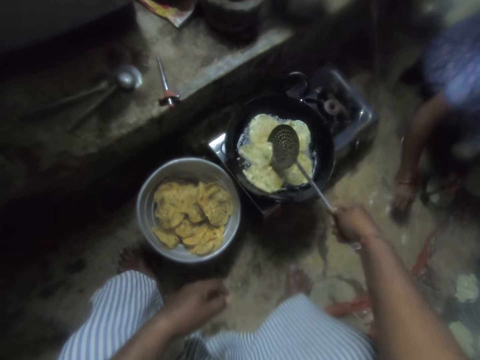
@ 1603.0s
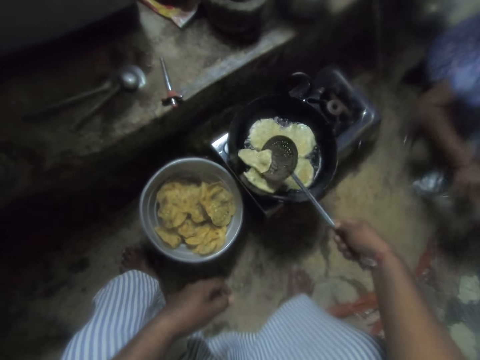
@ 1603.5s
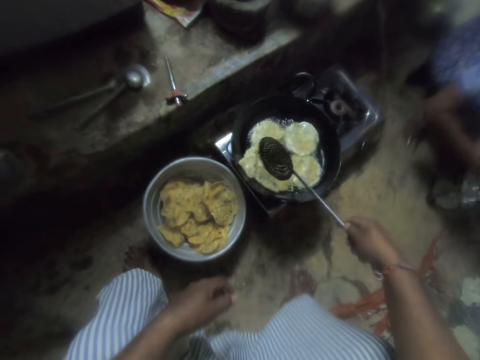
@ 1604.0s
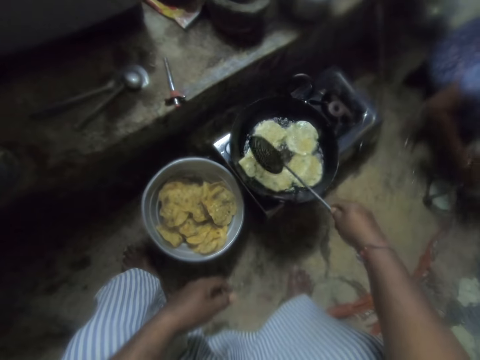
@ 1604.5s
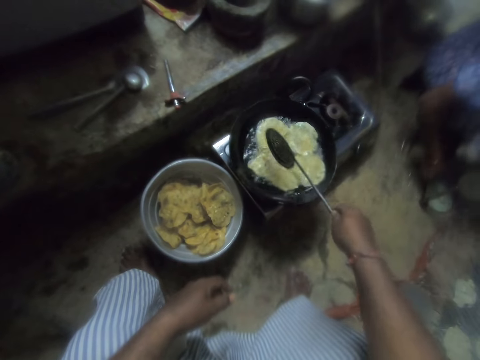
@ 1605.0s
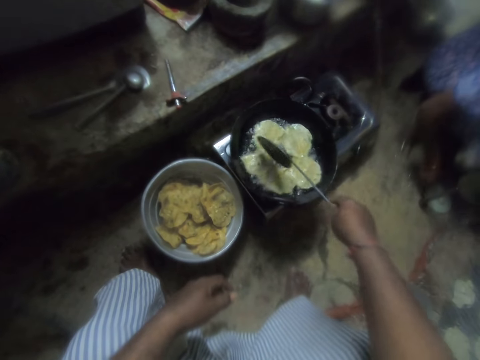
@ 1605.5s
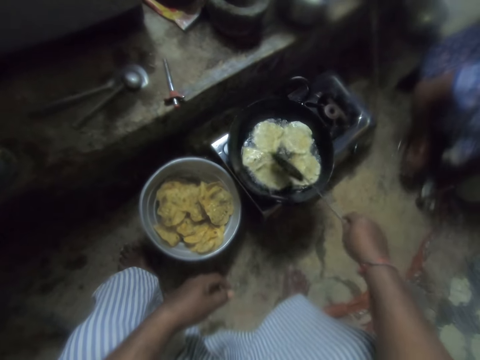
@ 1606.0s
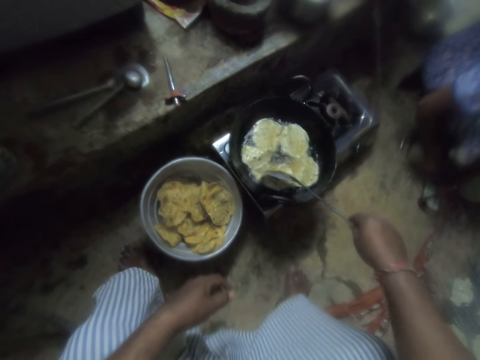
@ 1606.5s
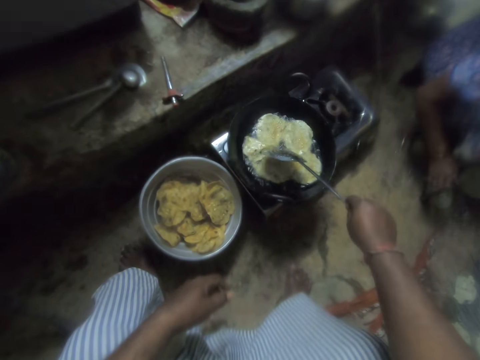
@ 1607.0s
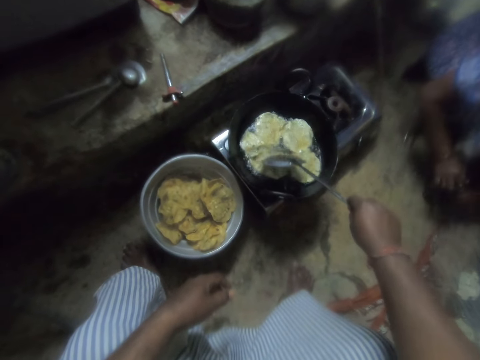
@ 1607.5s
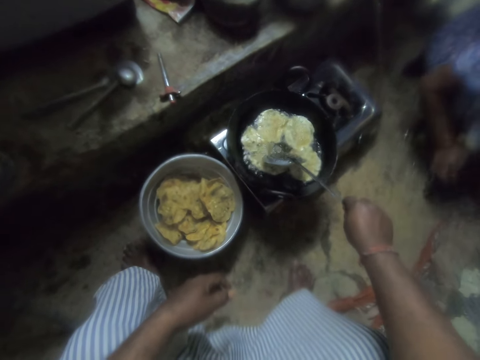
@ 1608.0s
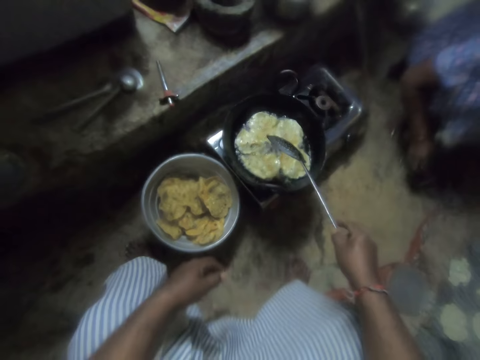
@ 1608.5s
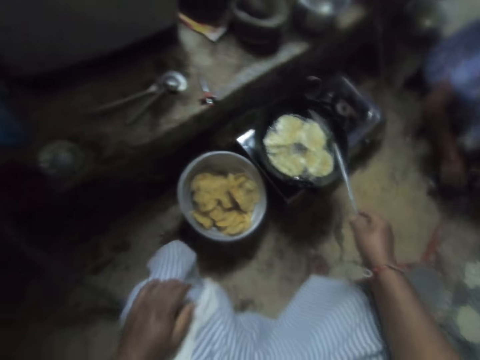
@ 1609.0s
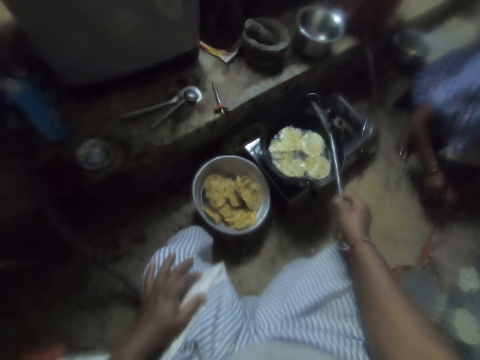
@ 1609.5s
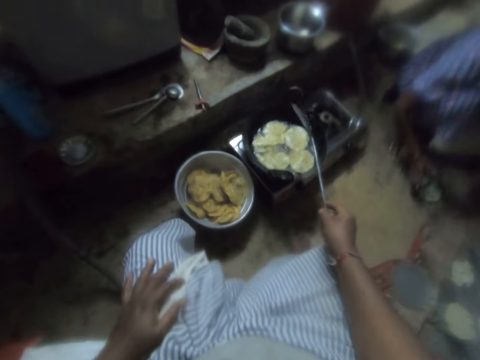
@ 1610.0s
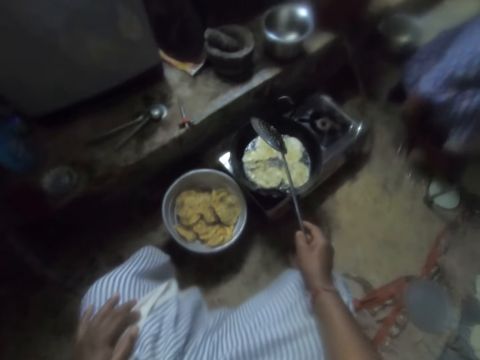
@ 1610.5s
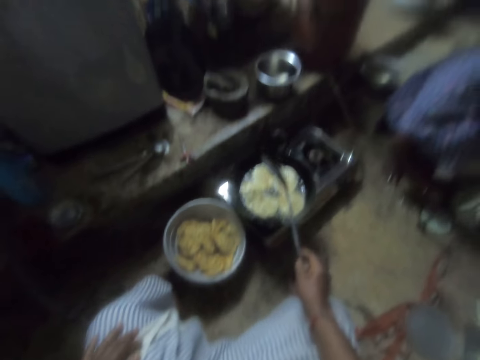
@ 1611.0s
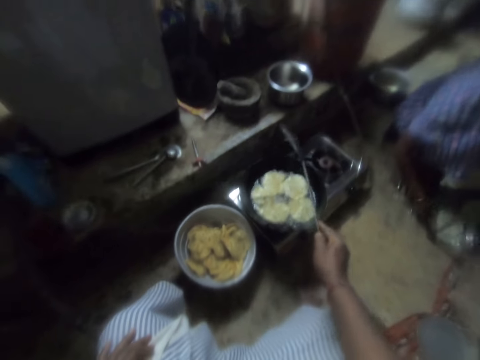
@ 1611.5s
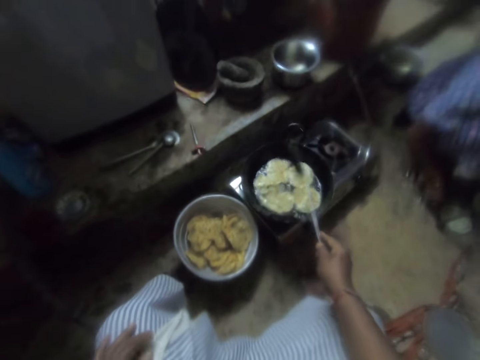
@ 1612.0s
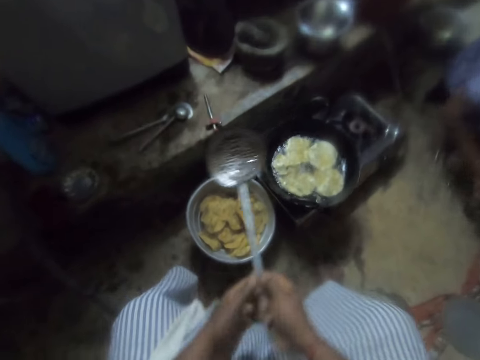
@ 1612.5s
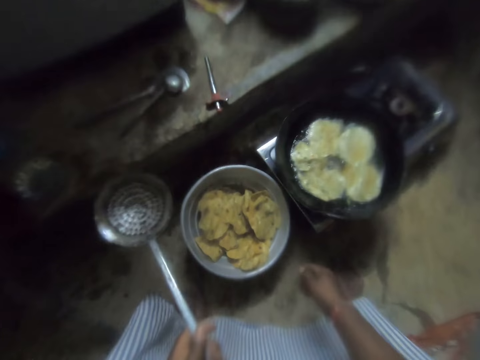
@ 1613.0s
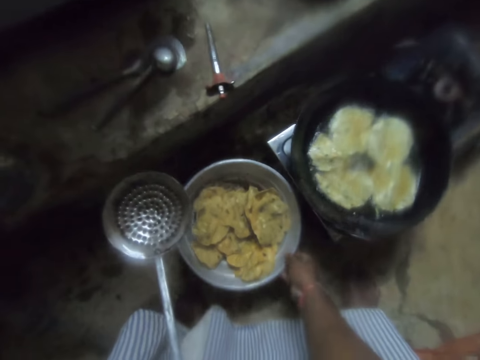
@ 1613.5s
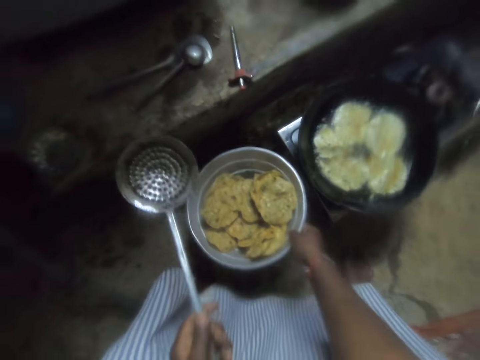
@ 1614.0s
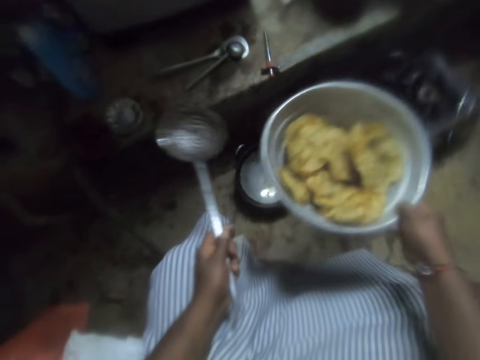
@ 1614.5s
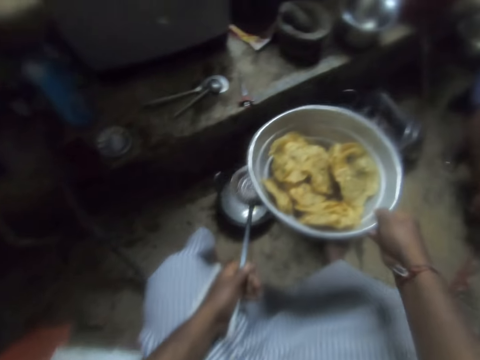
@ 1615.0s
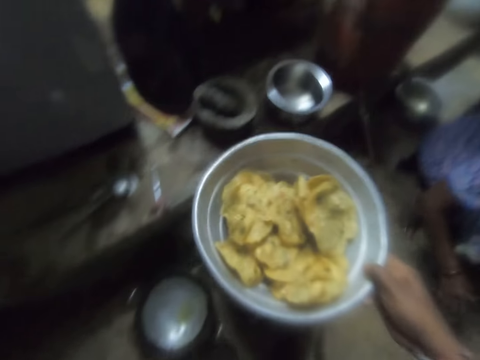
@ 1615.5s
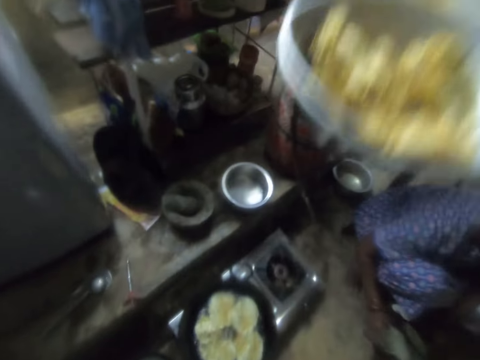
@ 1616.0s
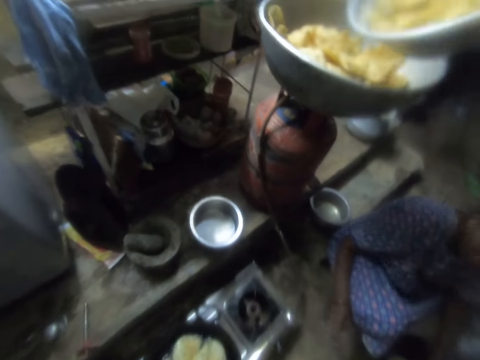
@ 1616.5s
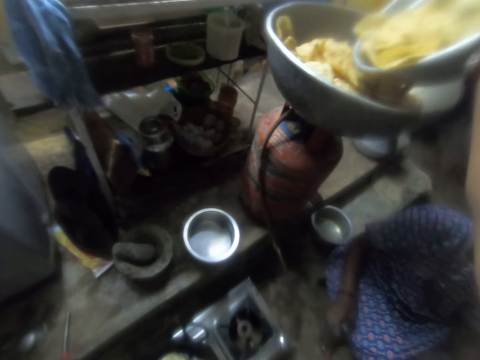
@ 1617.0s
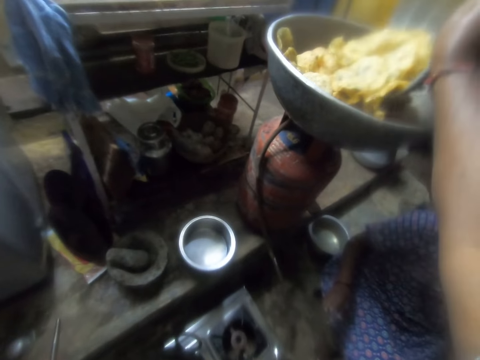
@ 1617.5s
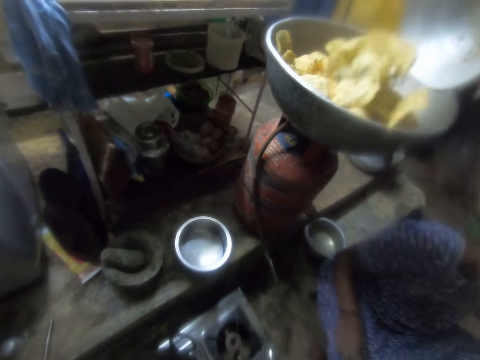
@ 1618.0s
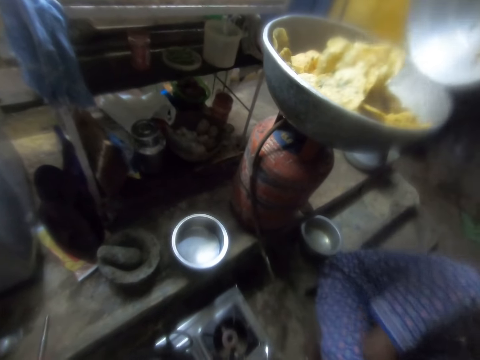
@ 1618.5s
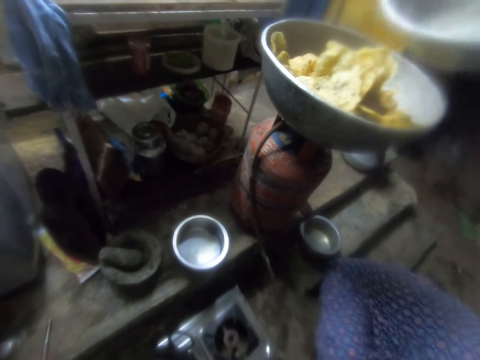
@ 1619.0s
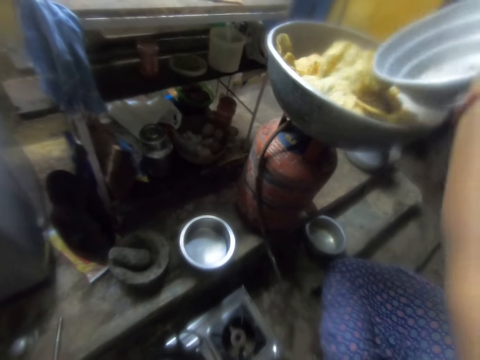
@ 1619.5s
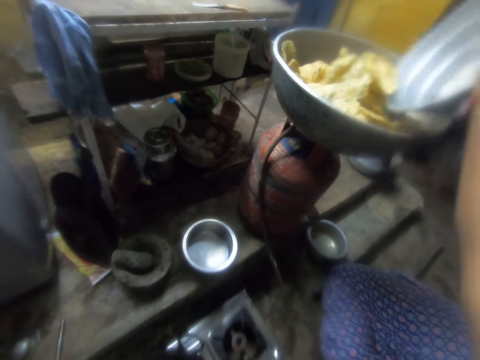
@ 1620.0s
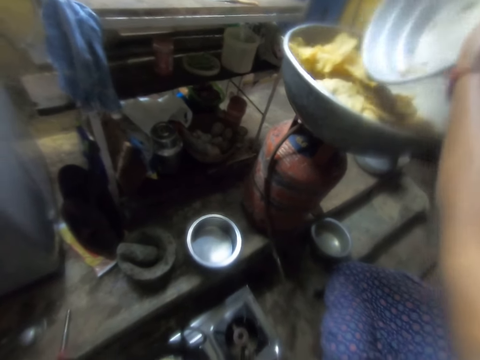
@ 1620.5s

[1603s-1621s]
The camera wearer flips the chips in the frying pan with the skimmer. He looks at the dough. He passes the skimmer to his left hand. He picks up a sieve from the ground with his right hand. He pours the chips into a bowl.

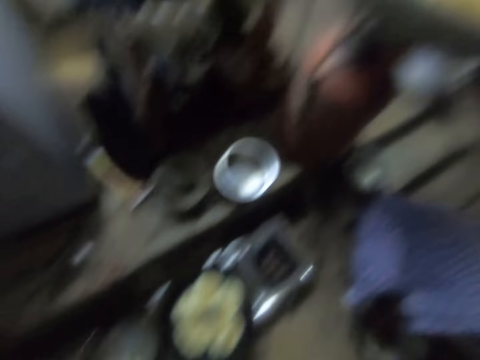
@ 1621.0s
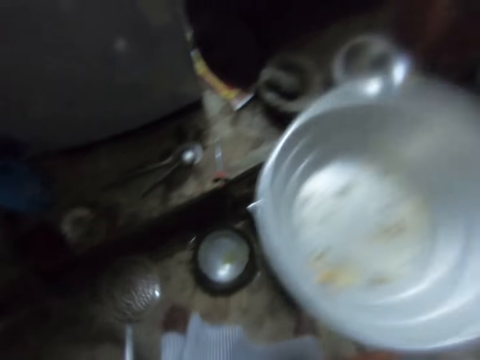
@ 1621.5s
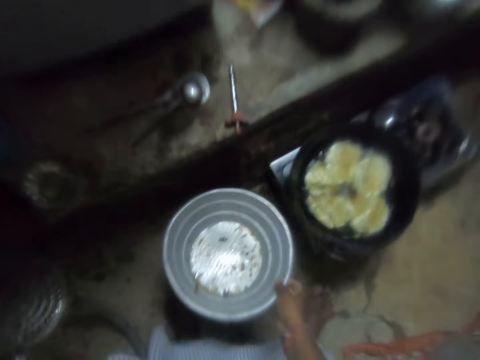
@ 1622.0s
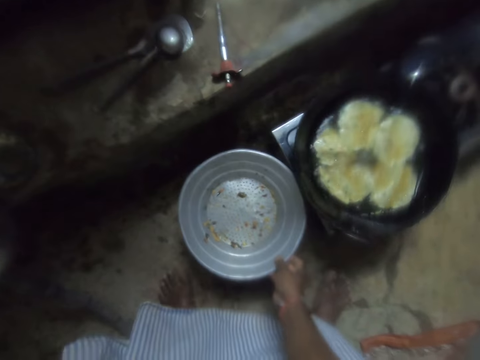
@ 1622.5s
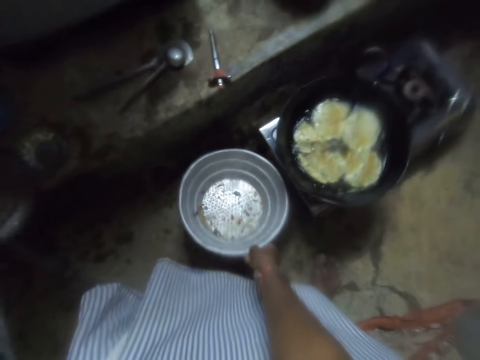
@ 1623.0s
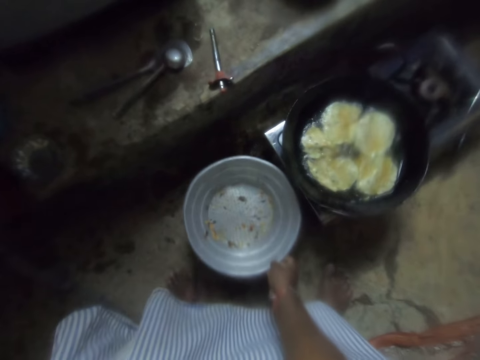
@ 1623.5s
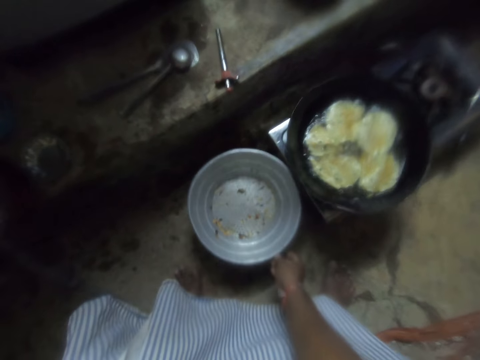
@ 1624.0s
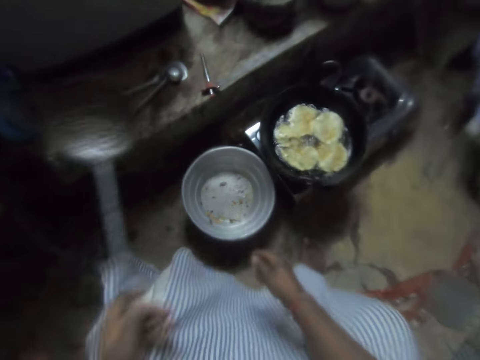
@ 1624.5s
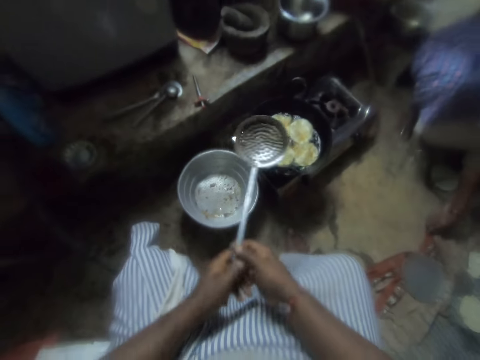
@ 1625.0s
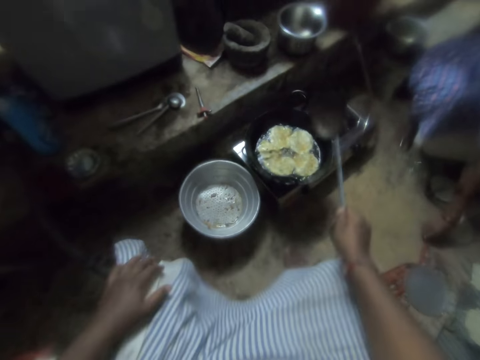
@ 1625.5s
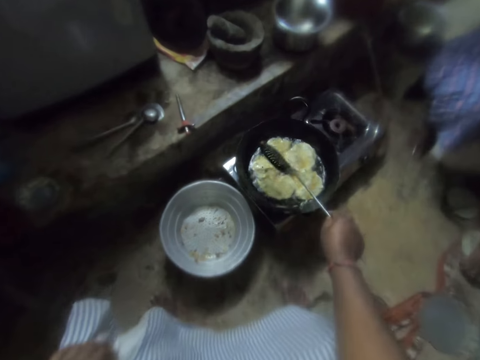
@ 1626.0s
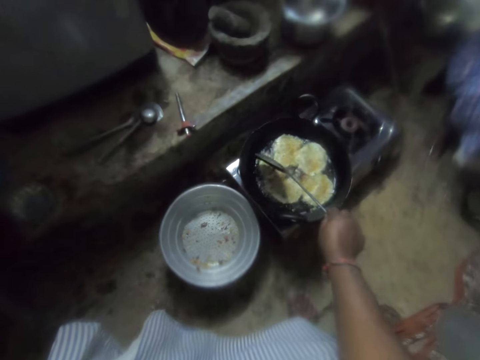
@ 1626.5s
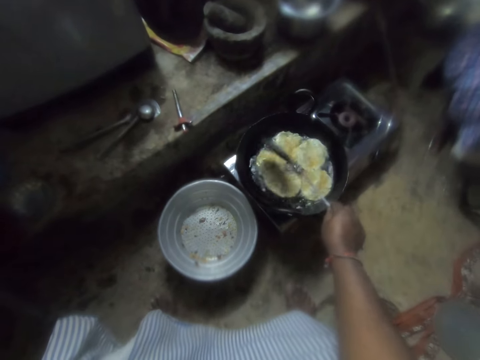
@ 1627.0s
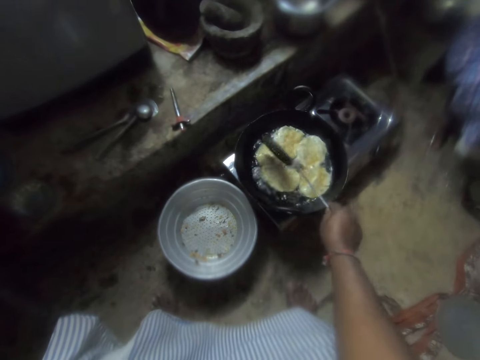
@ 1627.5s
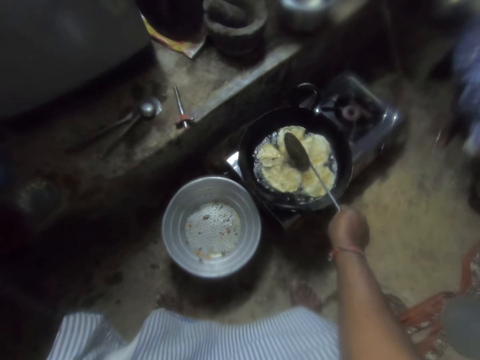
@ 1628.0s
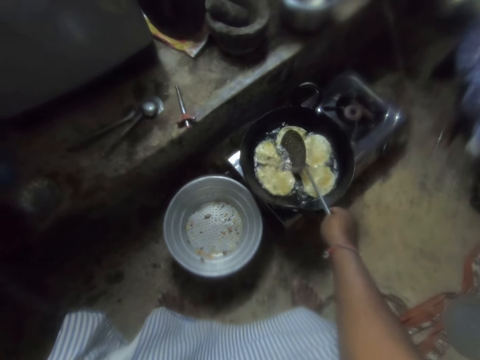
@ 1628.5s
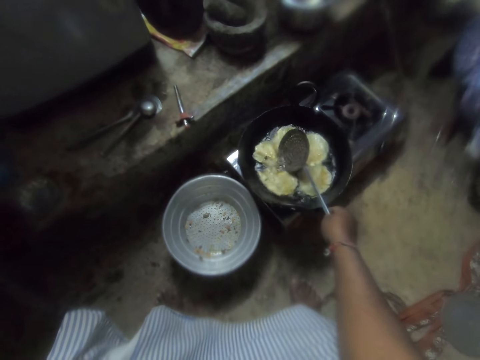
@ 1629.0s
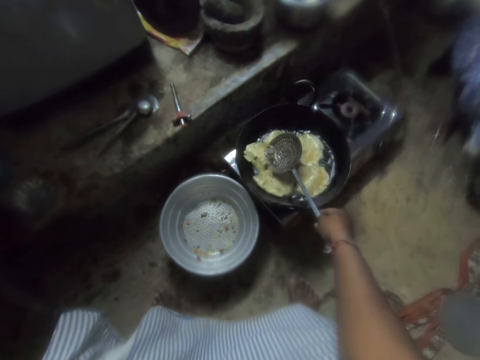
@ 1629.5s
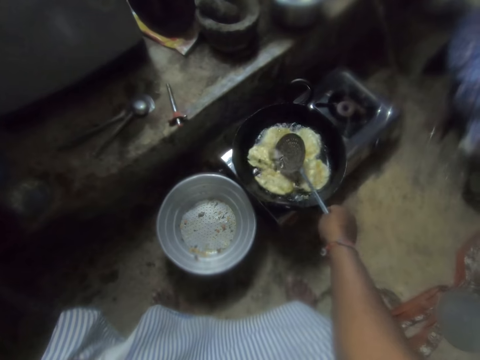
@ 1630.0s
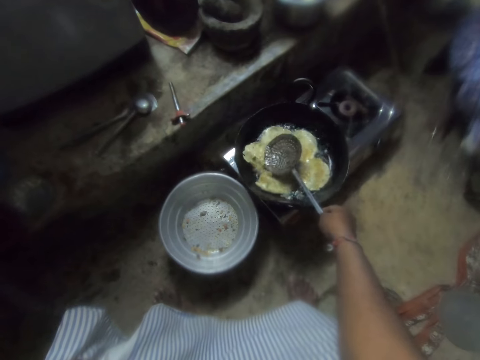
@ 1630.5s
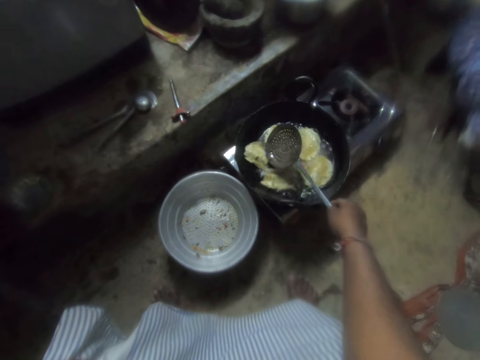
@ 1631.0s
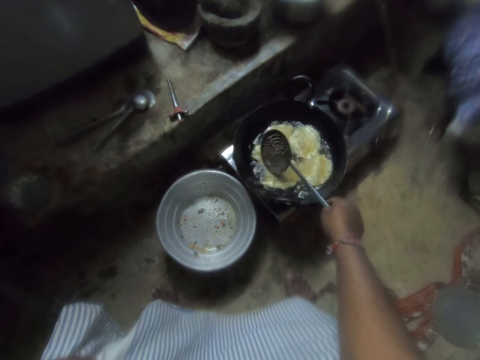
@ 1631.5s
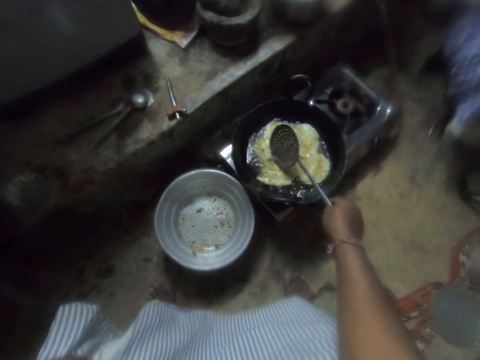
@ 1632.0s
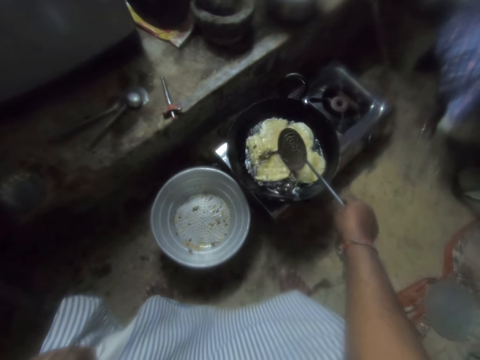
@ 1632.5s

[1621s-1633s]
The camera wearer places something on a stainless bowl. She passes the skimmer to her right hand. She stirs the chips in the frying pan with the skimmer. She turns the flat dough.
